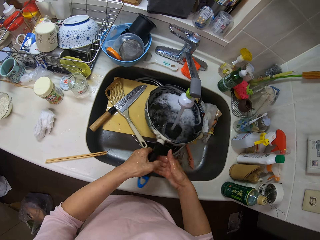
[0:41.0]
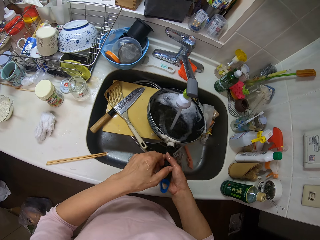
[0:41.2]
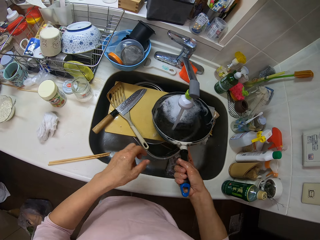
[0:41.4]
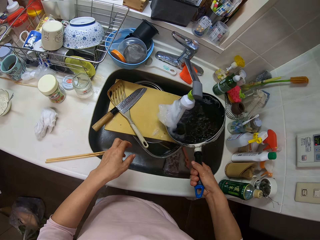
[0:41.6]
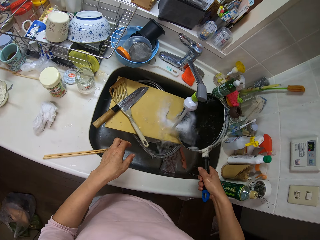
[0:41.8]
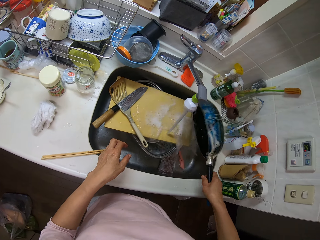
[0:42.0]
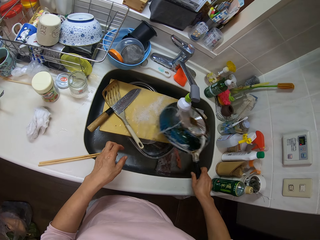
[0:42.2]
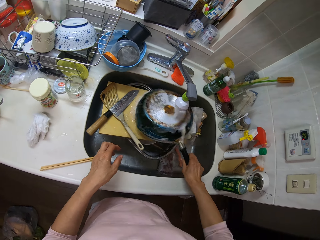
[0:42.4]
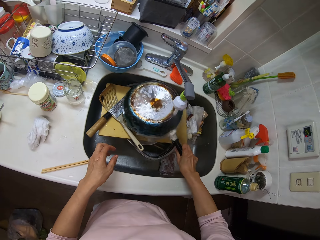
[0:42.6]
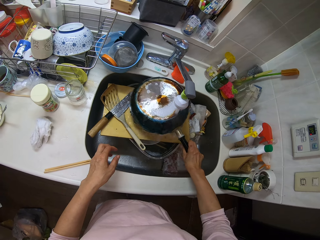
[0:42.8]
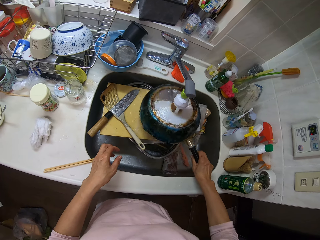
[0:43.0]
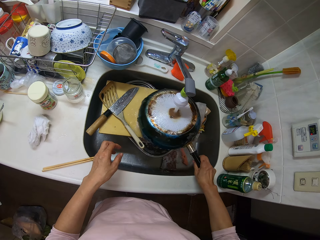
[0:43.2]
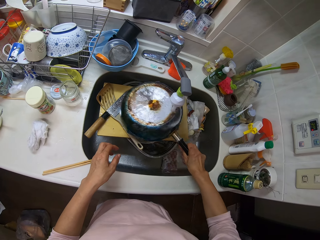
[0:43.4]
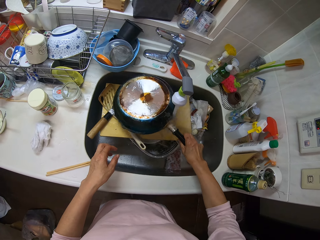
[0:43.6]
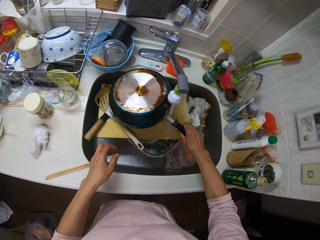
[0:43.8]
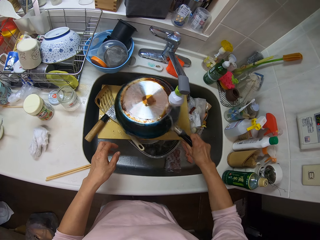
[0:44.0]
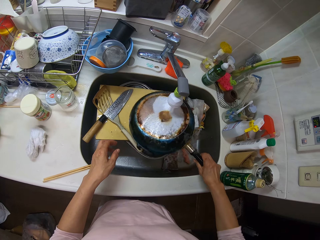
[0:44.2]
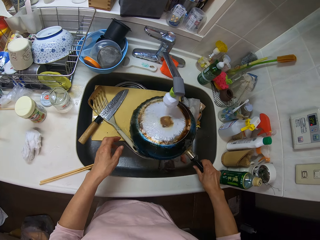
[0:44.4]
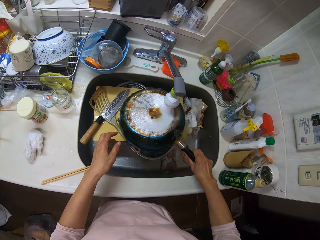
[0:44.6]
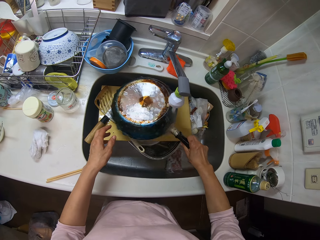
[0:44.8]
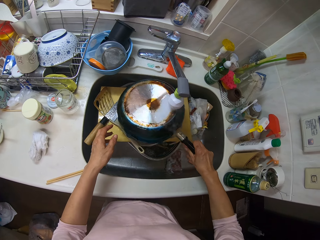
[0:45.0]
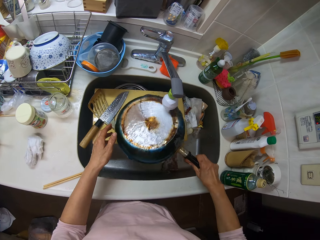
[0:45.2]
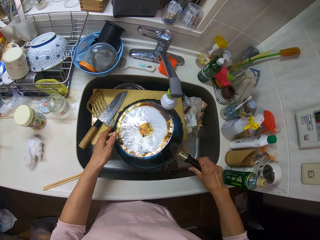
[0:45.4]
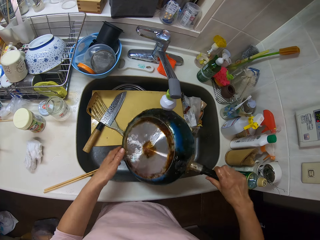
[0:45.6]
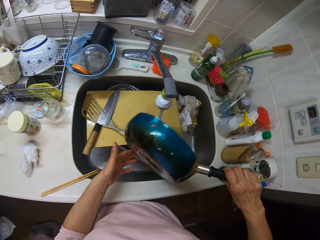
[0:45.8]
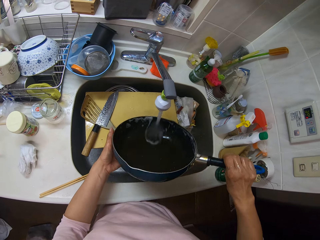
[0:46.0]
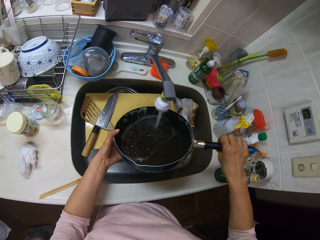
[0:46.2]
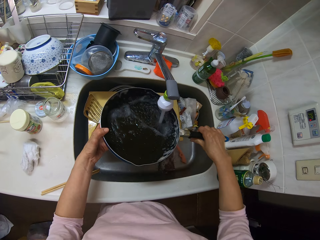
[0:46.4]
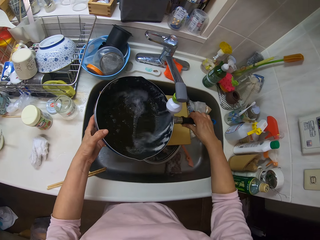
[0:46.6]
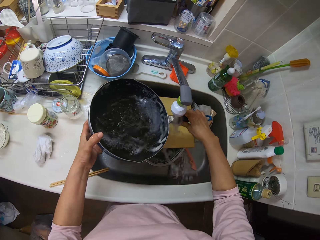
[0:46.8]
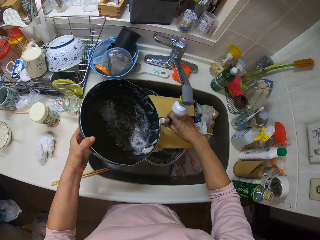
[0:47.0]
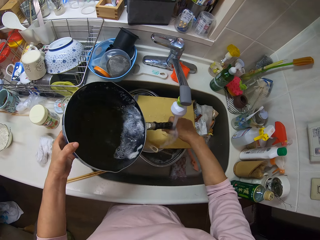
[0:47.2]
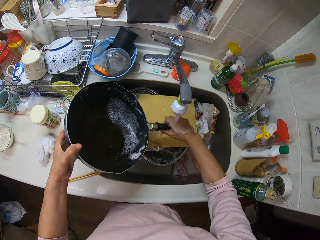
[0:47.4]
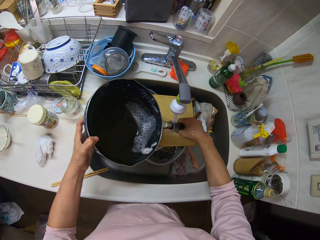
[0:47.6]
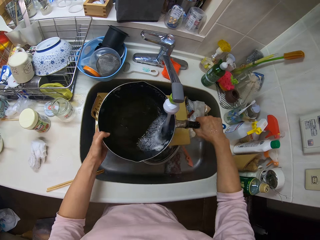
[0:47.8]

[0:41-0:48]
The camera wearer holds the frying pan with her left hand. She passes the frying pan from her left hand to her right hand. She rinses the frying pan in the sink.

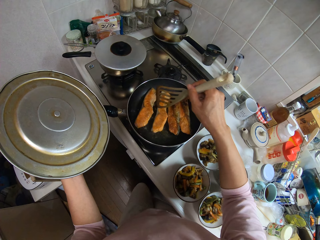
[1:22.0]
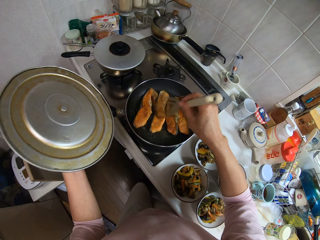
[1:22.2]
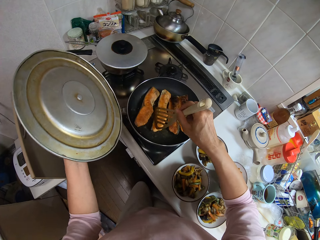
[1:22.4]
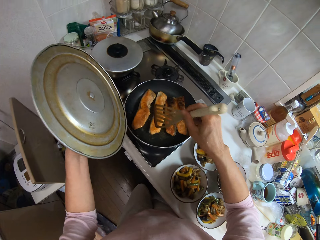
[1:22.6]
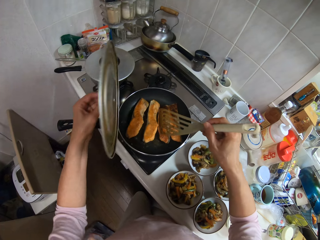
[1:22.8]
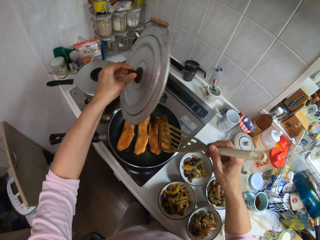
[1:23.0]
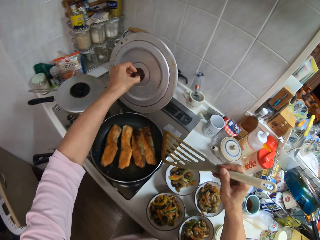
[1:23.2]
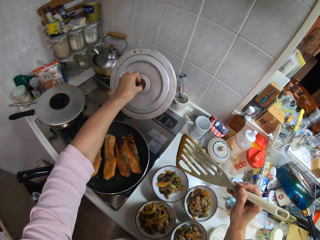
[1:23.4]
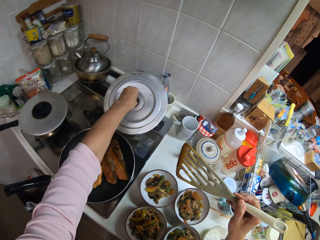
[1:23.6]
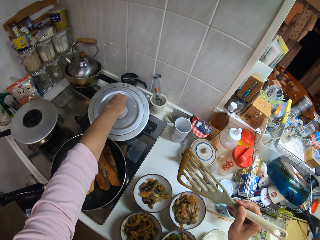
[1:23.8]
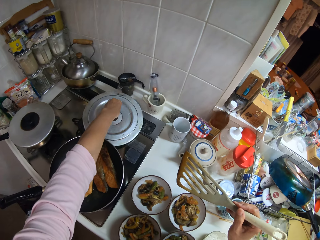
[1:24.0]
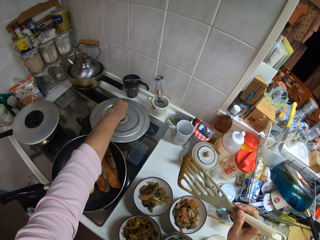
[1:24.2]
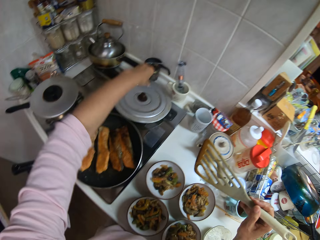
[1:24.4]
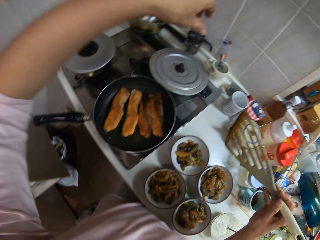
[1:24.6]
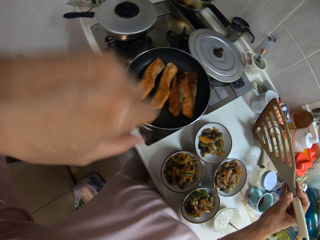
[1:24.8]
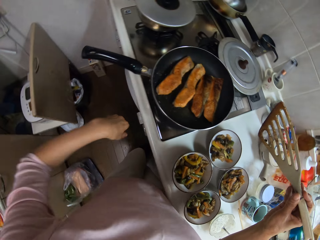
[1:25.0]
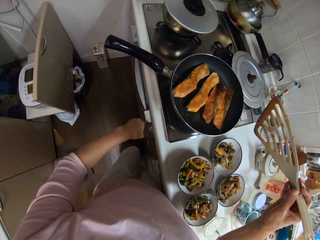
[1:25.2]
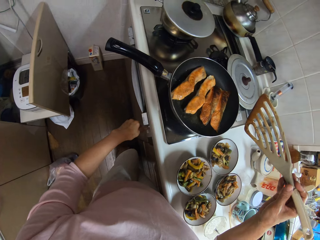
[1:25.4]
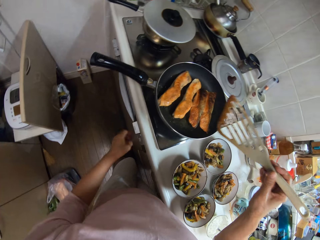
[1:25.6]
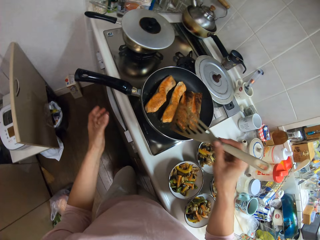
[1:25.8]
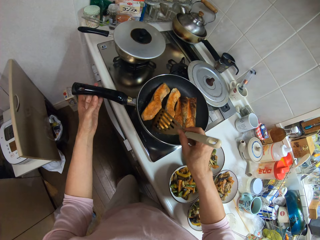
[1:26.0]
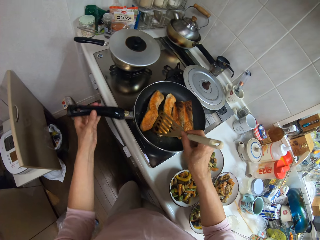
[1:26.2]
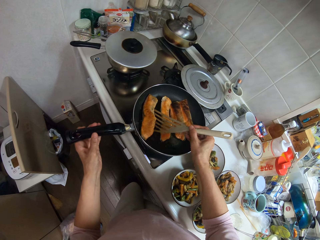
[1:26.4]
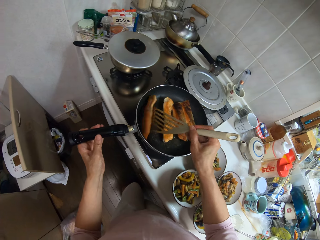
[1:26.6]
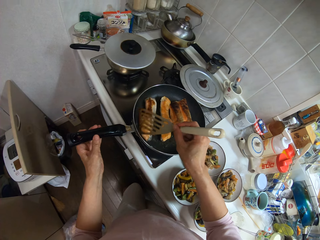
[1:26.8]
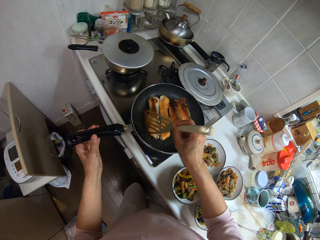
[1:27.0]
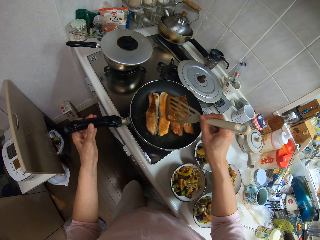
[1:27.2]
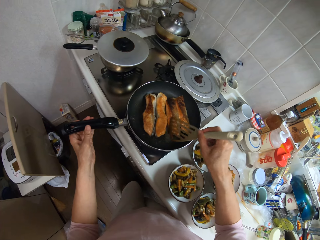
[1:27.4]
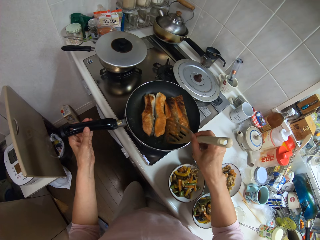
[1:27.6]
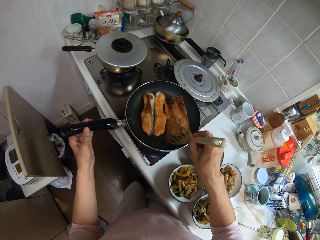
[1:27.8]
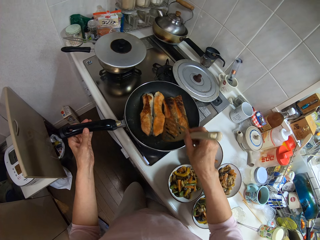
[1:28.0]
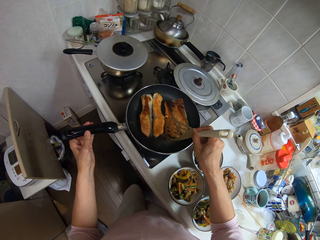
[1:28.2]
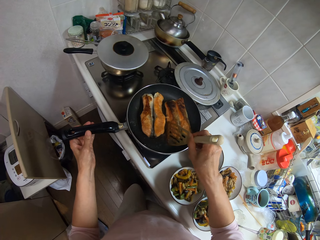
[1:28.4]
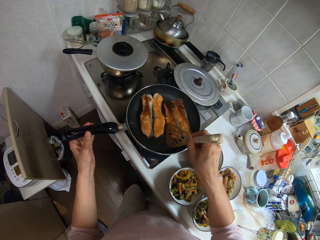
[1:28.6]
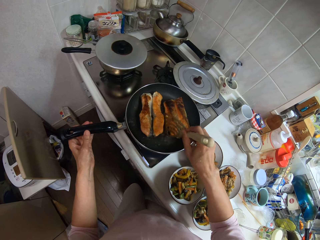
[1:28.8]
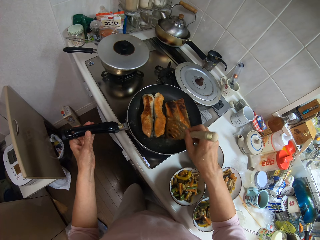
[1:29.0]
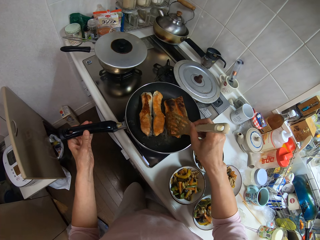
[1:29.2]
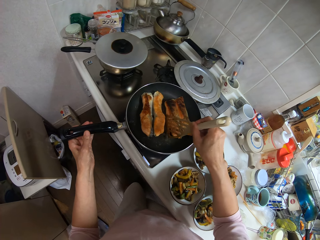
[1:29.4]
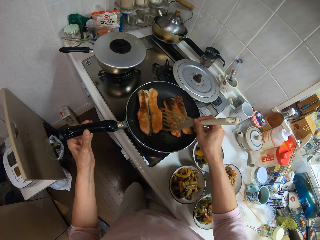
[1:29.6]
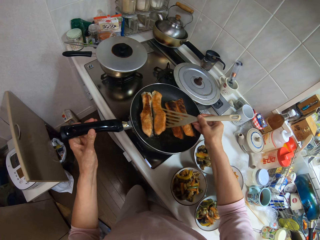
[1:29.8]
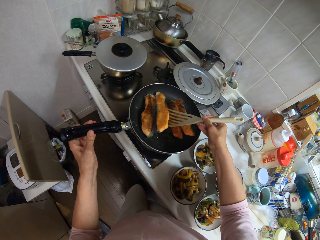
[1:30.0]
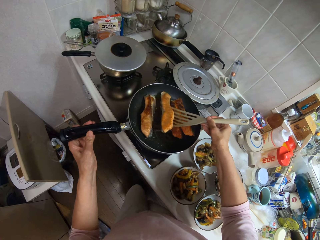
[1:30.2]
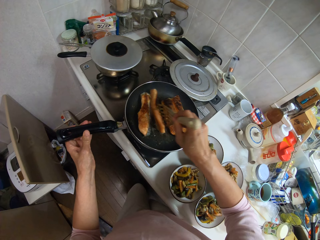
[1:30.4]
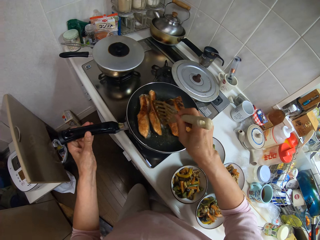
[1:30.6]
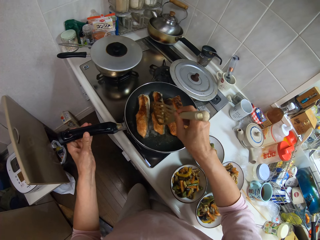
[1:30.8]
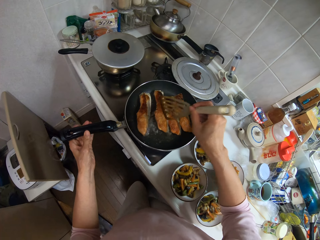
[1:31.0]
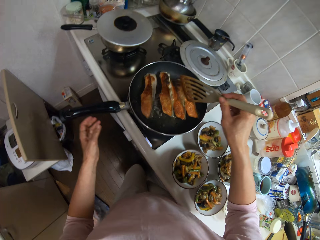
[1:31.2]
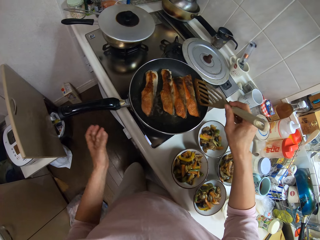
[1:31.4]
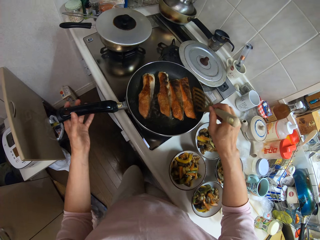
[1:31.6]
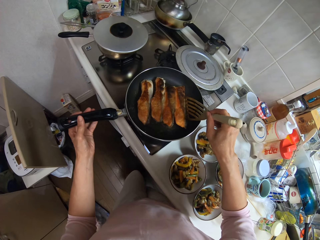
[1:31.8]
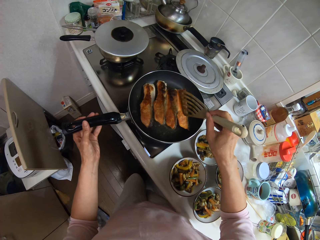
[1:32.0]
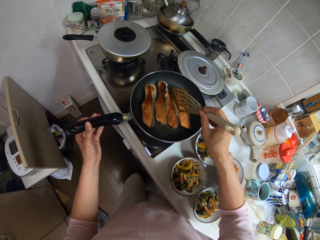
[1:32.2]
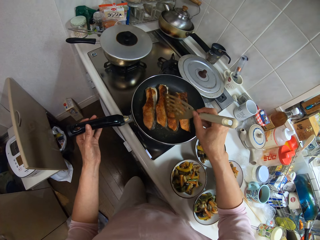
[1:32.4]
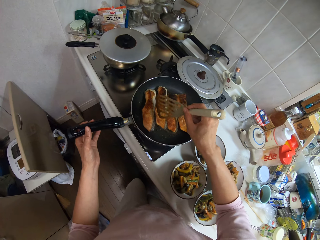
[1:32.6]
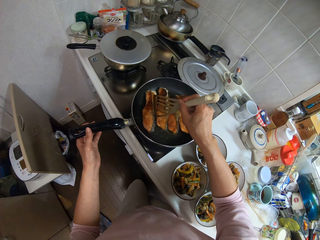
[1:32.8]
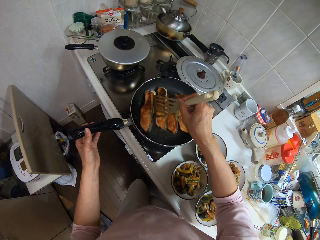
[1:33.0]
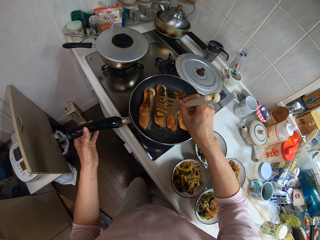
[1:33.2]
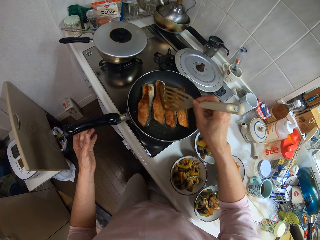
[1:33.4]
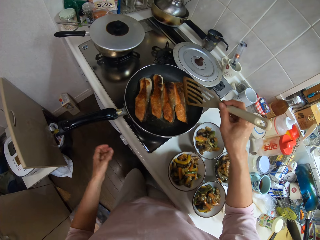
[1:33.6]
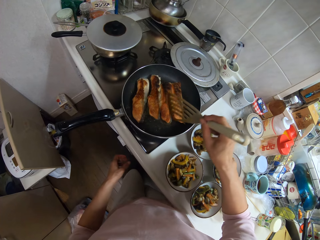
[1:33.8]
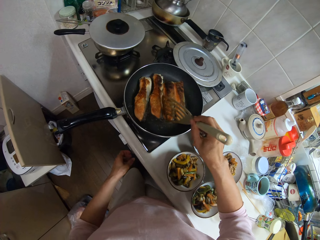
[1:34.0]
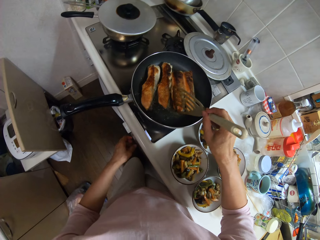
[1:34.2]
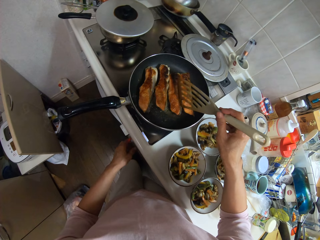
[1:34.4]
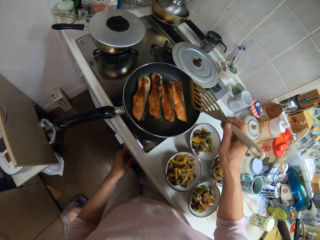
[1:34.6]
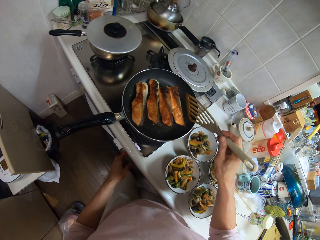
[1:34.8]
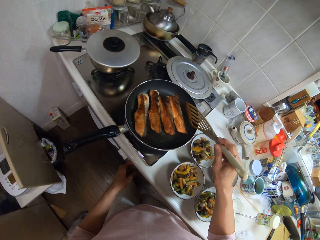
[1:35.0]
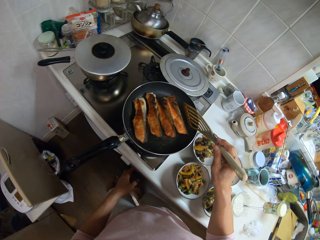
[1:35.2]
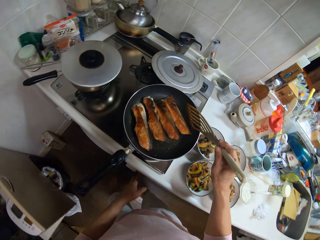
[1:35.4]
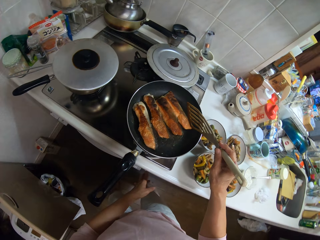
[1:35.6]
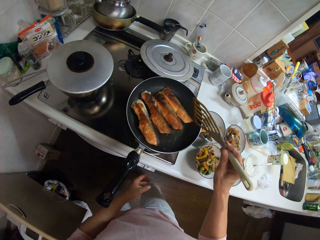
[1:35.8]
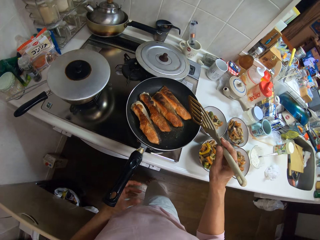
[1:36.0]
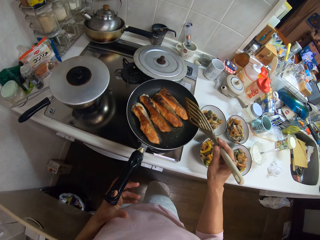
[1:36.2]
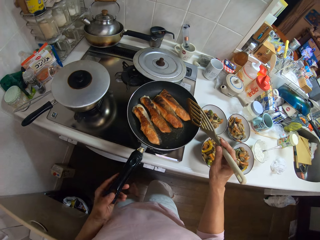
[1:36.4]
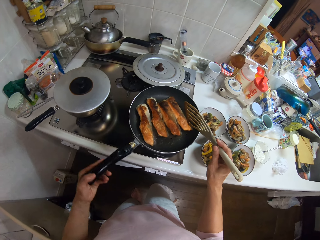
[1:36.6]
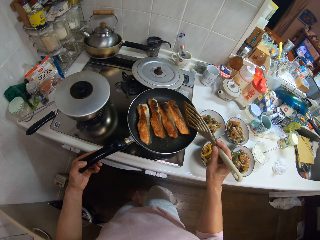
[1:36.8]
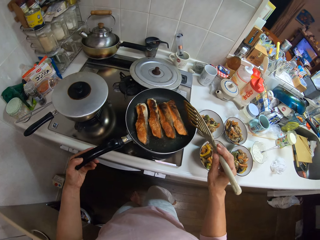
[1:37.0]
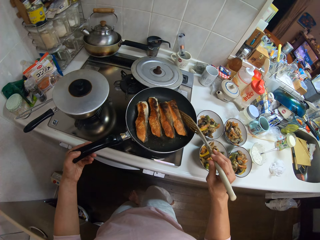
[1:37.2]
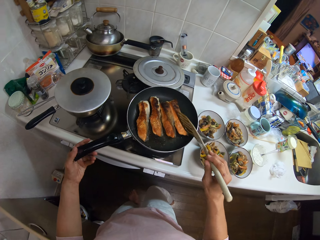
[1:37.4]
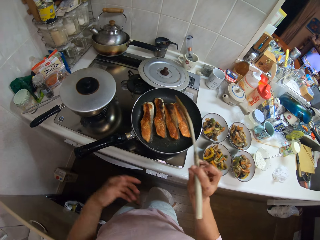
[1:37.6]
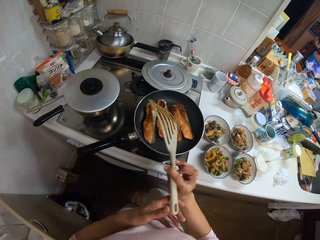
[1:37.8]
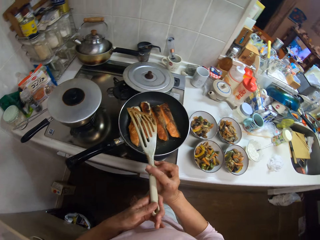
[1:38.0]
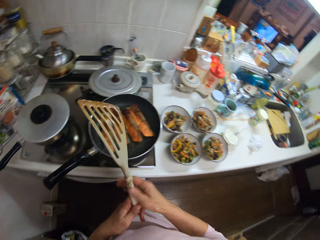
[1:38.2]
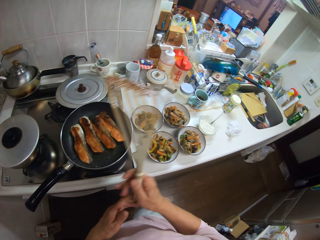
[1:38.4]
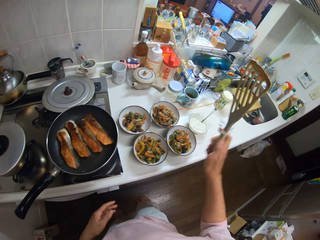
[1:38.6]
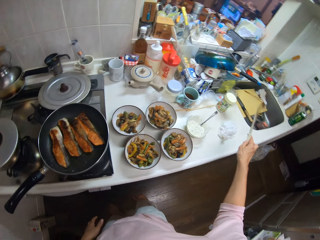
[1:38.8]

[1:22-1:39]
The camera wearer drops the lid of the frying pan on the table with her left hand. She adjusts the cooker knob with her left hand. She adjusts the sausage in the frying pan with the frying spoon in her right hand. She holds the handle of the frying pan with her left hand. She turns off a gas cooker. She turns something over. She adjusts the cooker knob with her left hand. She stares at the frying pan. She adjusts the frying pan on the cooker with her left hand. She turns on the gas cooker.
